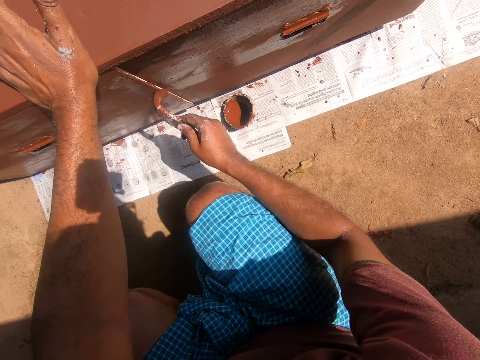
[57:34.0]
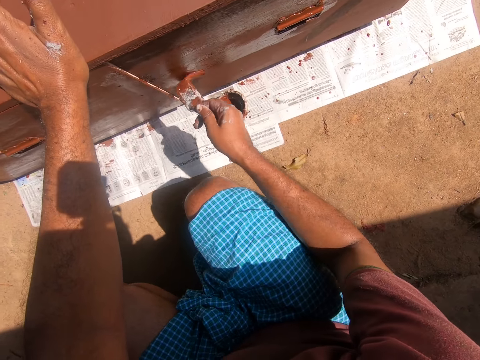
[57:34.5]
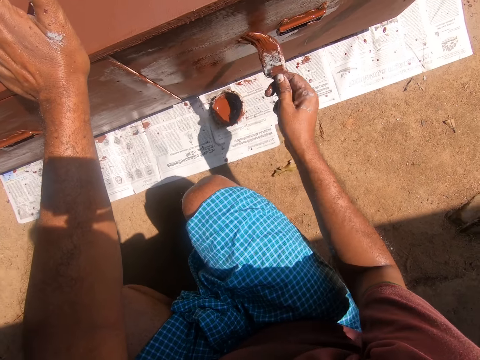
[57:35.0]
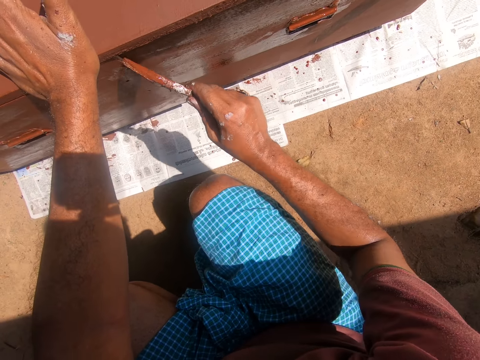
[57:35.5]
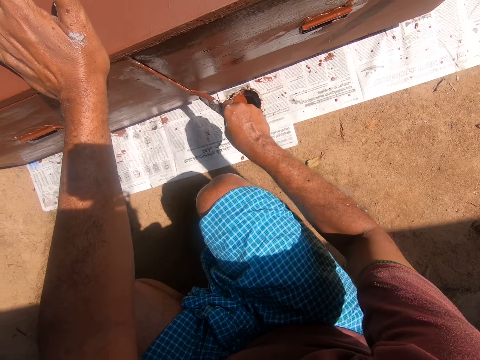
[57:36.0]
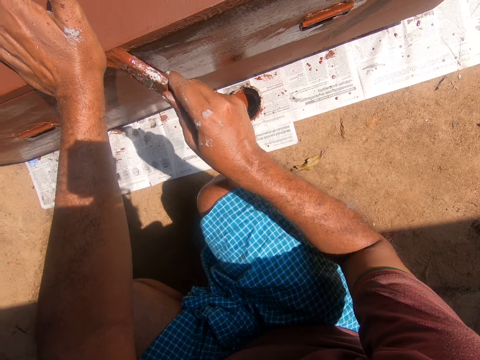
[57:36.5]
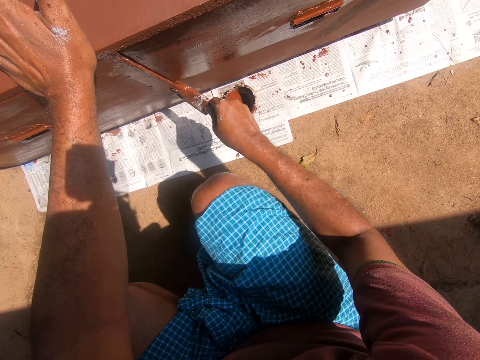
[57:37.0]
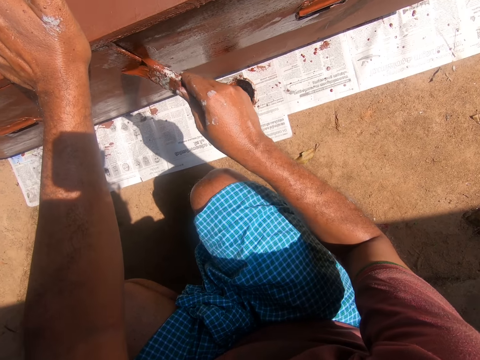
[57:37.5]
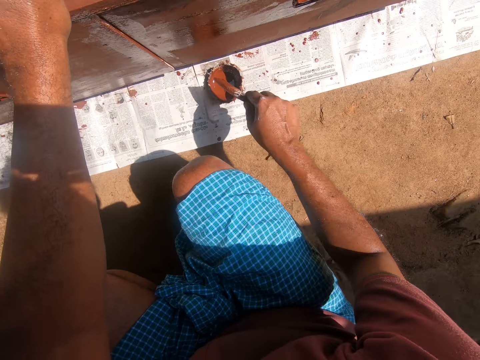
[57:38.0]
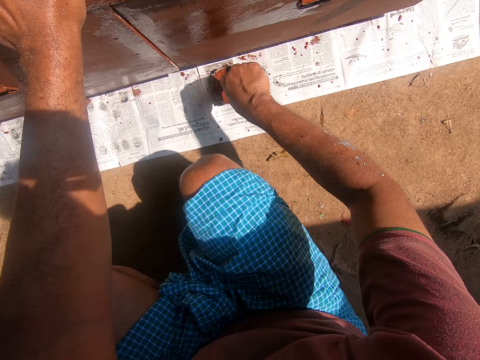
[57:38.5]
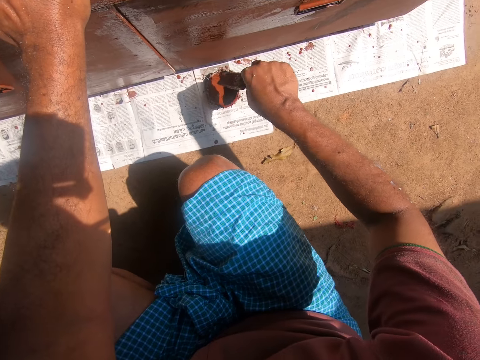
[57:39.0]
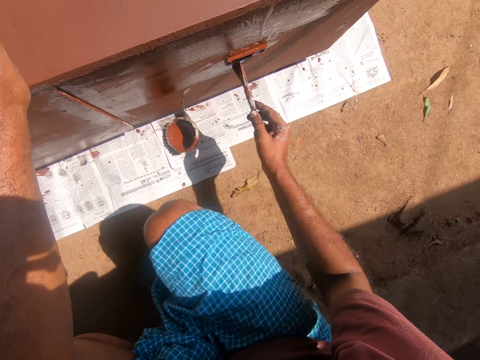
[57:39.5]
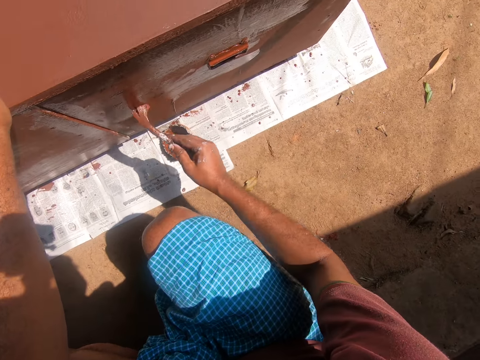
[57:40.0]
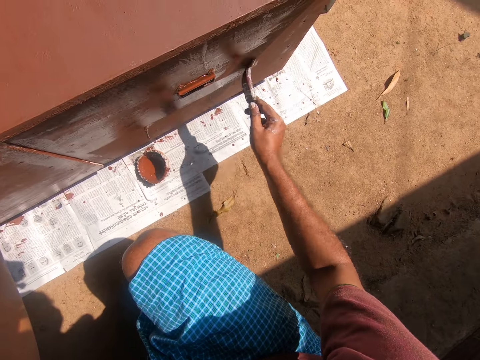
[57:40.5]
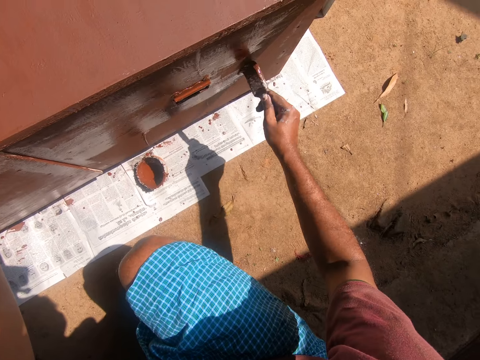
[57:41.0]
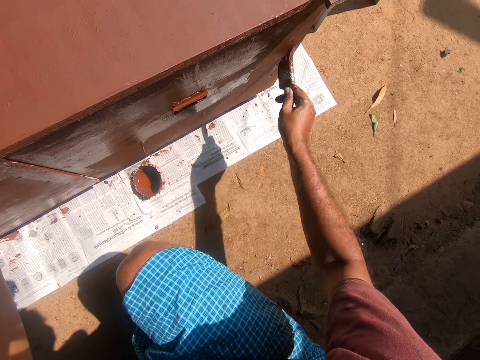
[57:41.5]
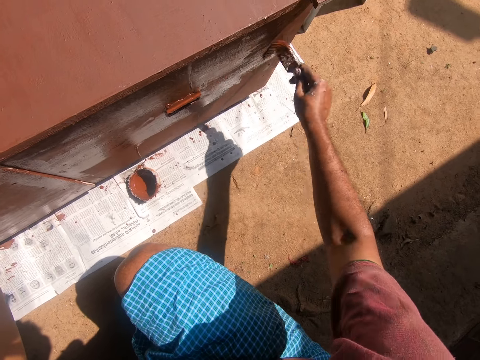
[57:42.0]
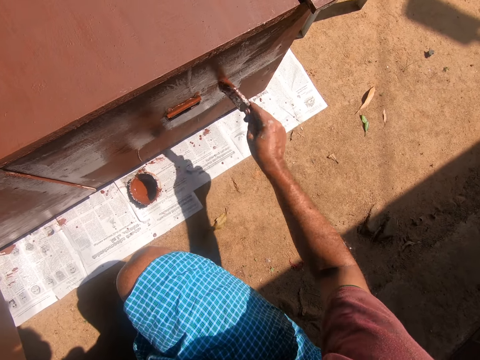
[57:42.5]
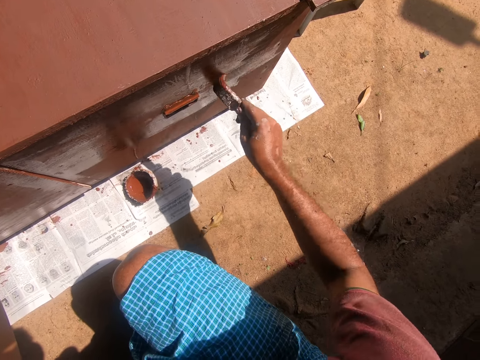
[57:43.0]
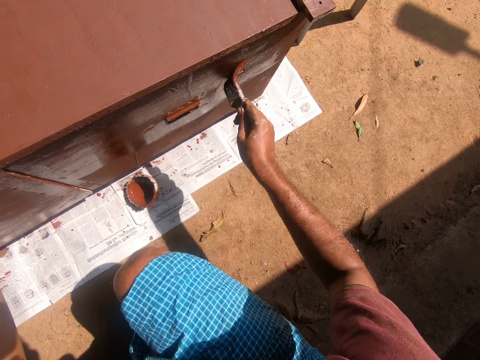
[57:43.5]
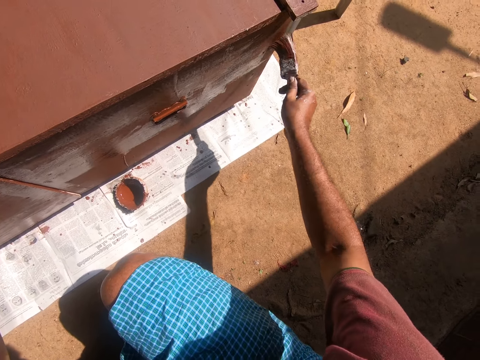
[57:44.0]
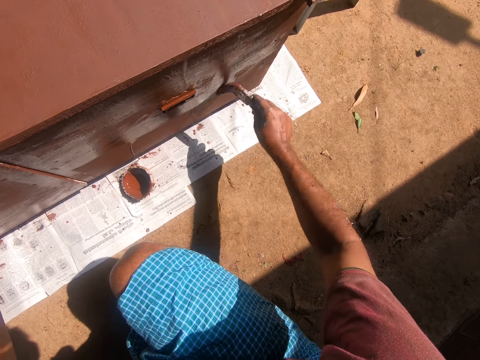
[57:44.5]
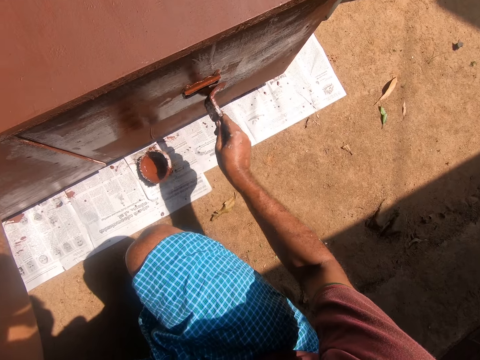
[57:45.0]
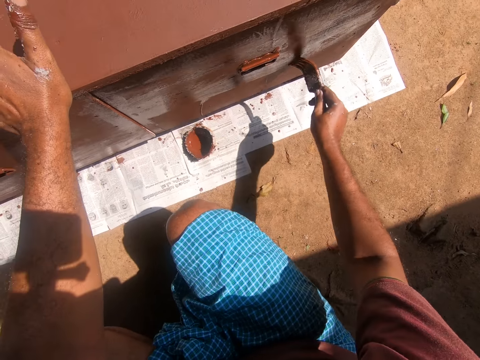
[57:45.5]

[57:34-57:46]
The camera wearer dips the paintbrush into the coconut shell containing paint. They paint the table with the painting brush.

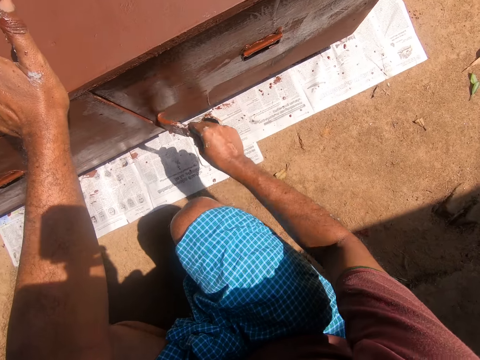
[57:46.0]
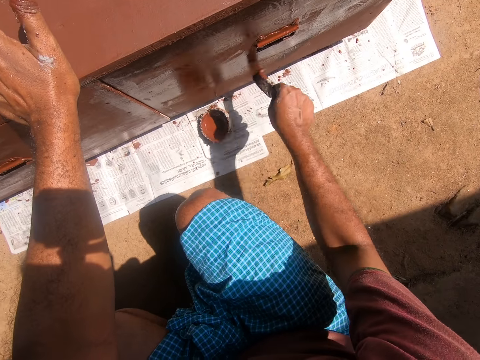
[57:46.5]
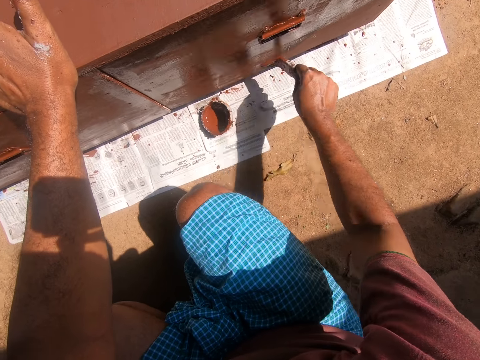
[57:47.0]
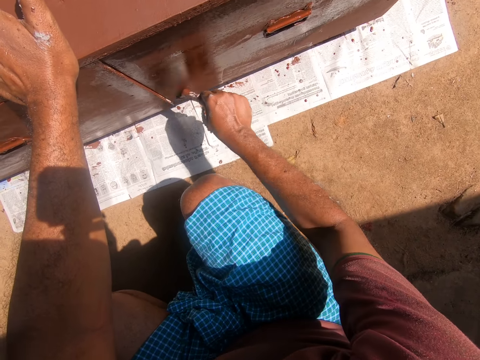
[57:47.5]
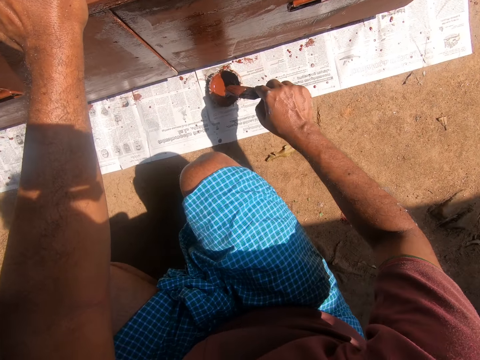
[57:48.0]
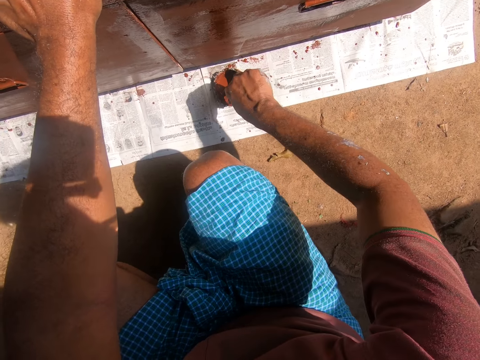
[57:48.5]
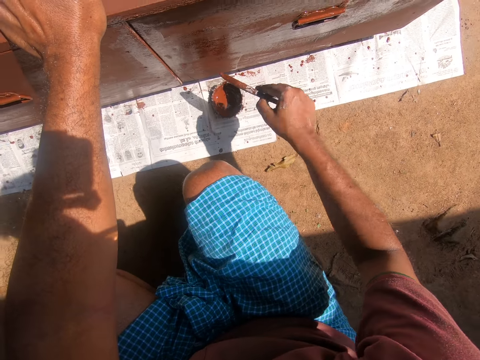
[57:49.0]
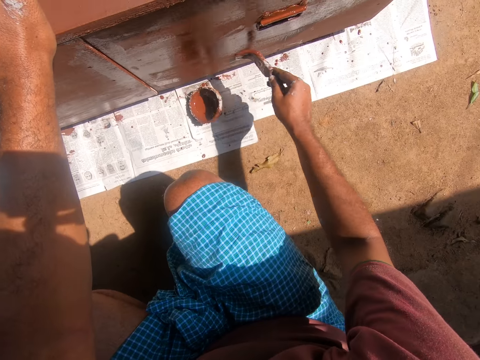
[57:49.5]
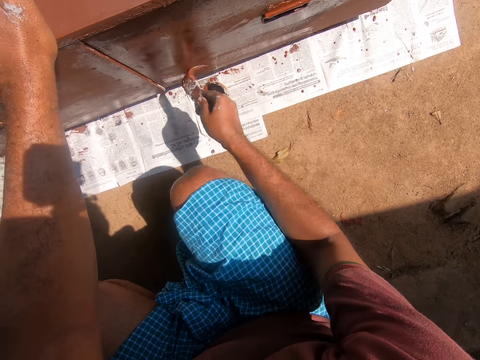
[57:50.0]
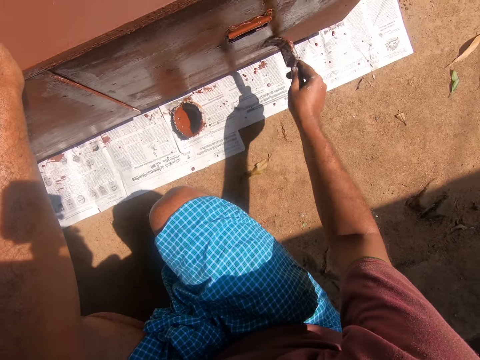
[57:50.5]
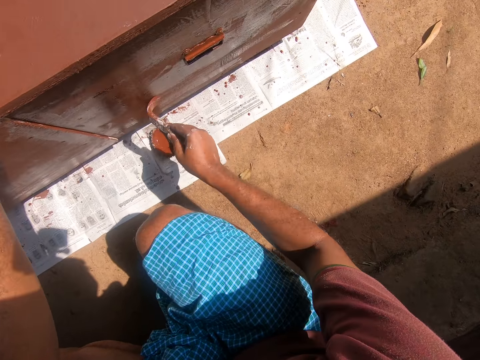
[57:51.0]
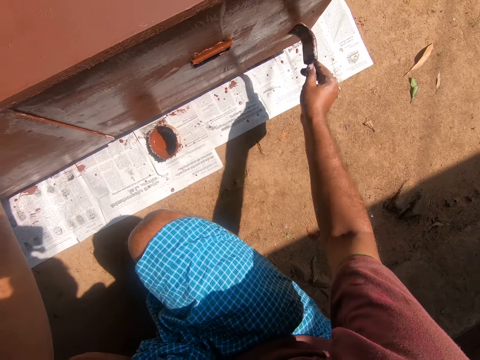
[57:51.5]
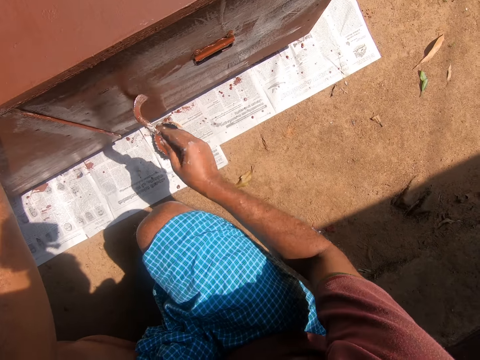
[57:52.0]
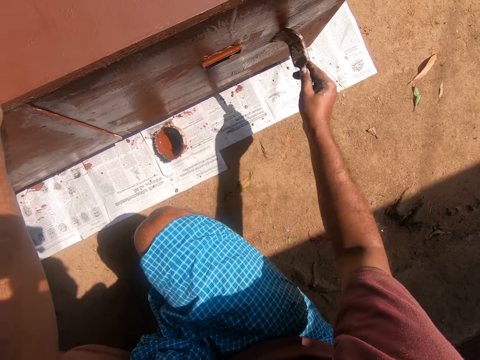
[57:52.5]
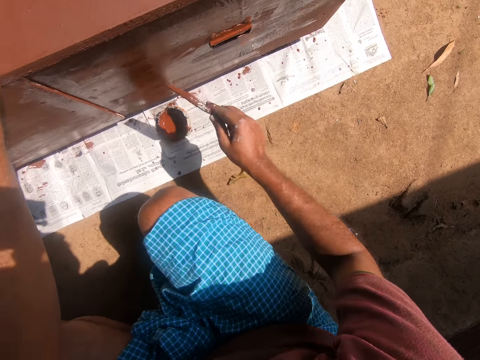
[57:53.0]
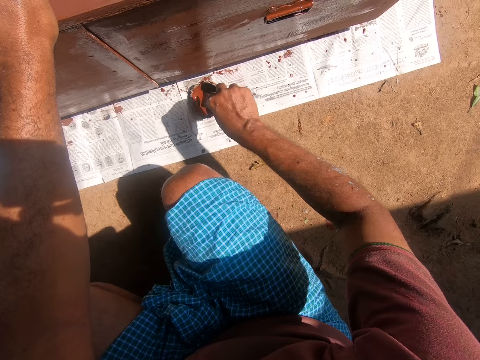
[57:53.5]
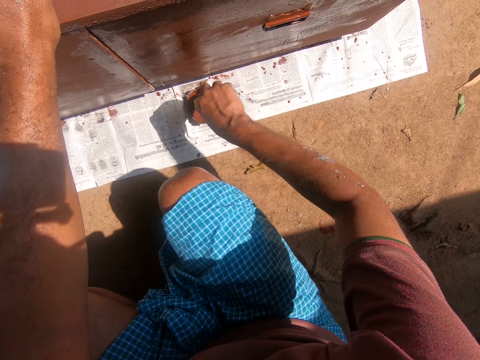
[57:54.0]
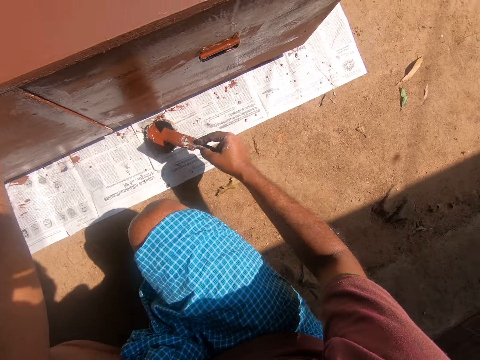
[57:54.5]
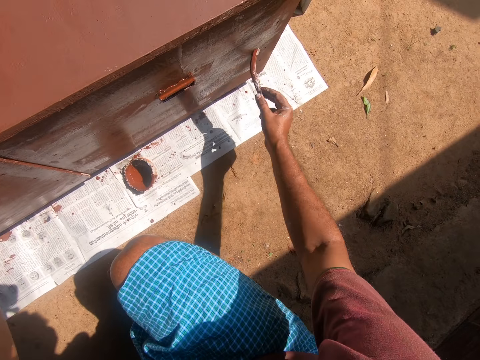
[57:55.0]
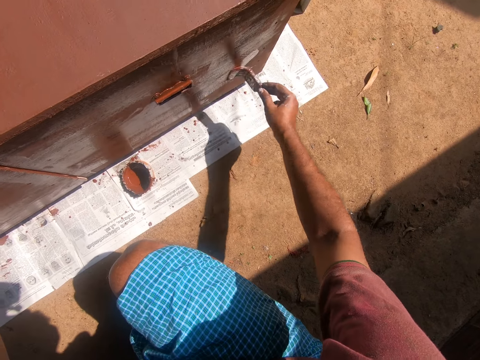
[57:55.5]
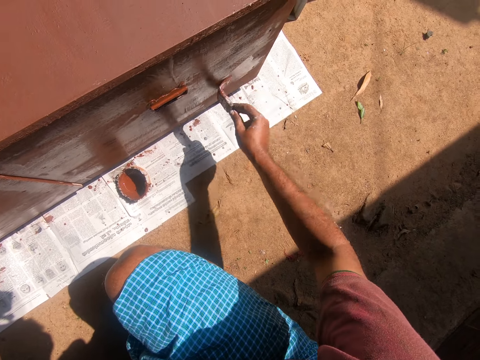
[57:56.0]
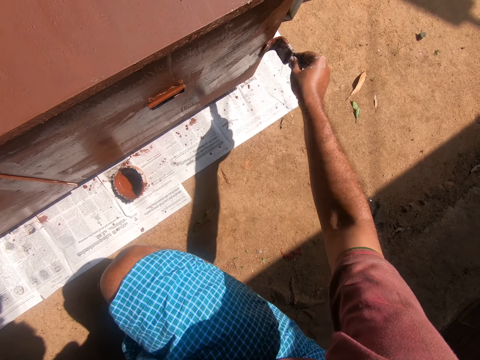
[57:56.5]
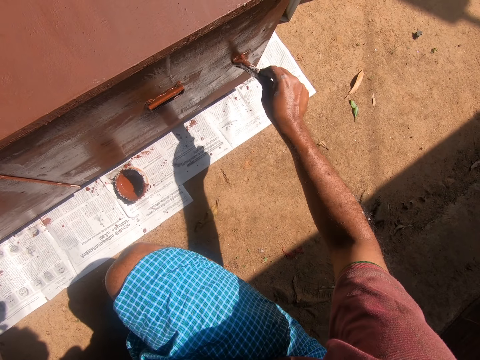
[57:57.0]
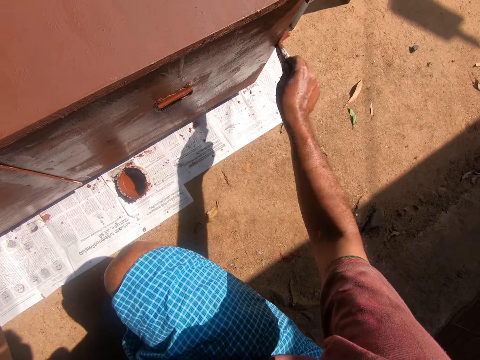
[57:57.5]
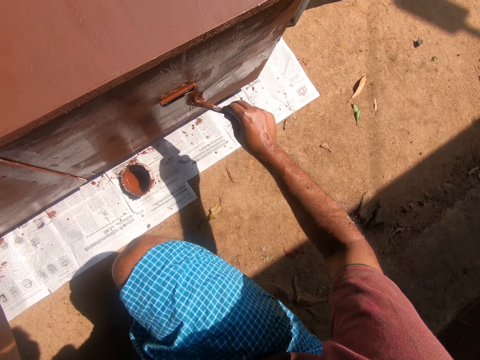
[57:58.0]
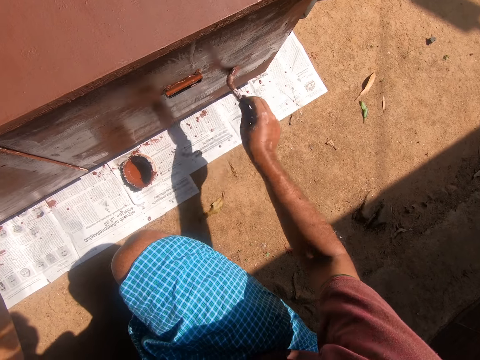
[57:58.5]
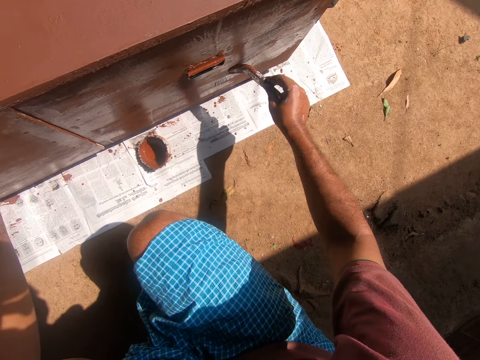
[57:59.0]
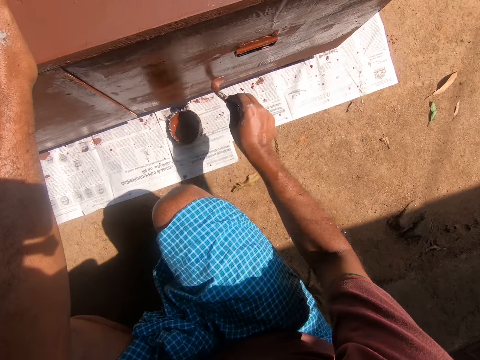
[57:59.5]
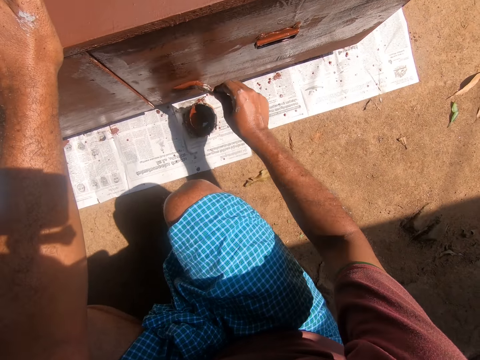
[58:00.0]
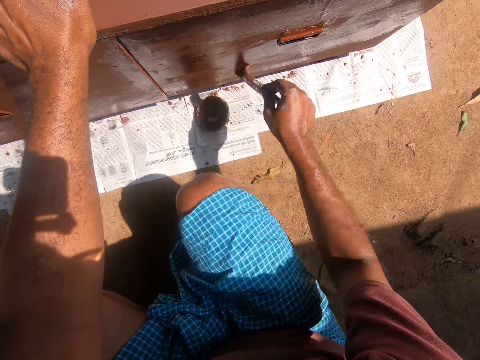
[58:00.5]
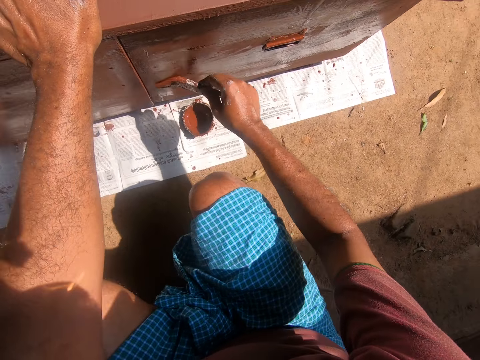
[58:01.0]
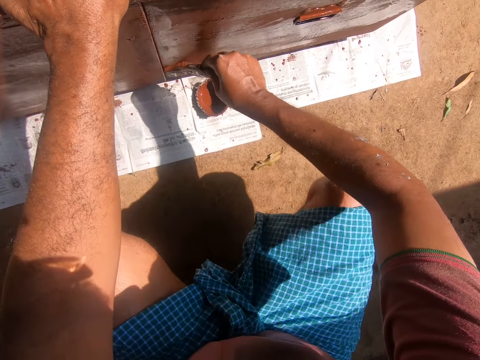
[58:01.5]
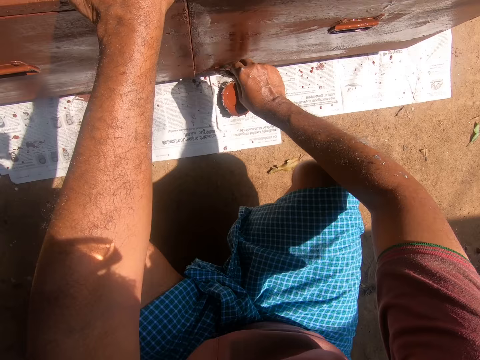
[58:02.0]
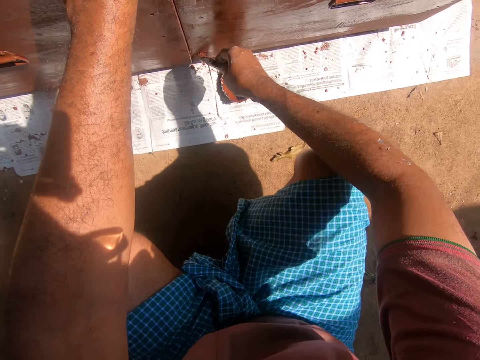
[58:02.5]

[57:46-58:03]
The camera wearer dips the paintbrush into the coconut shell containing paint. They paint the table with the painting brush. They dip the paintbrush into the coconut shell containing paint. They paint the table with the painting brush.
